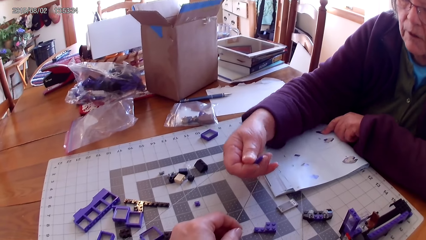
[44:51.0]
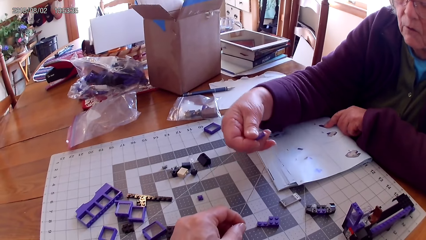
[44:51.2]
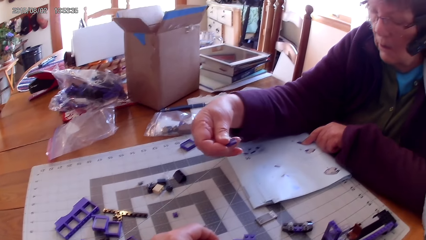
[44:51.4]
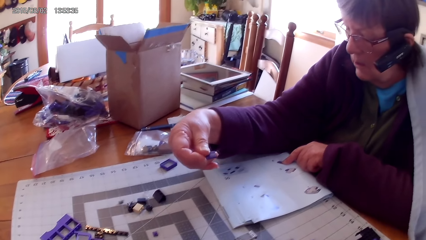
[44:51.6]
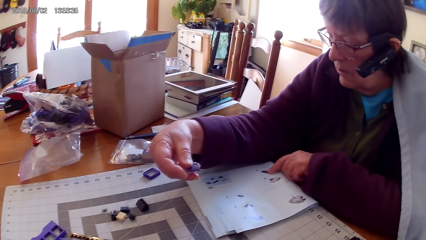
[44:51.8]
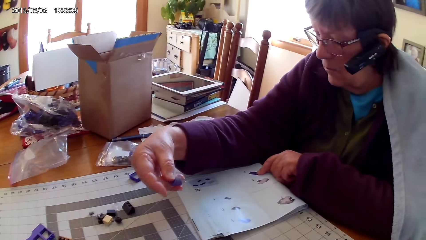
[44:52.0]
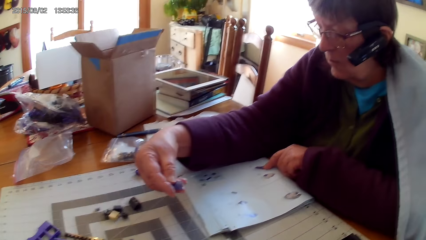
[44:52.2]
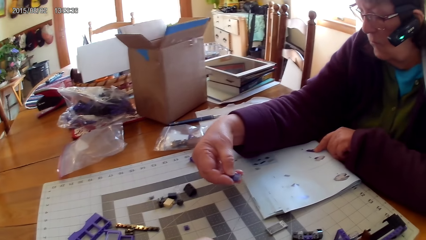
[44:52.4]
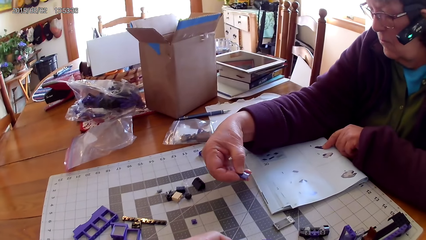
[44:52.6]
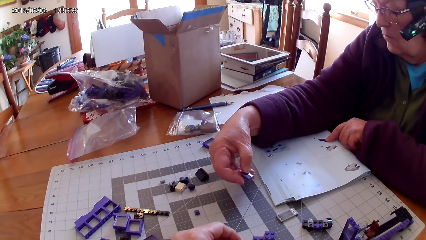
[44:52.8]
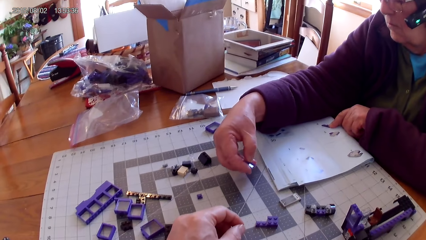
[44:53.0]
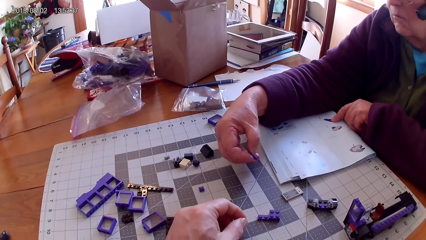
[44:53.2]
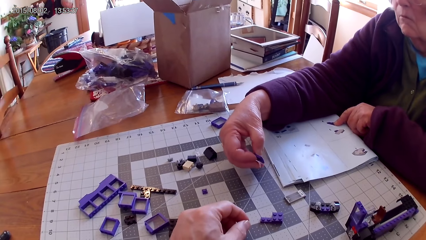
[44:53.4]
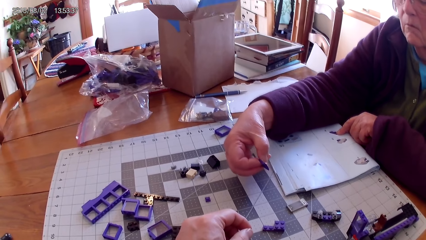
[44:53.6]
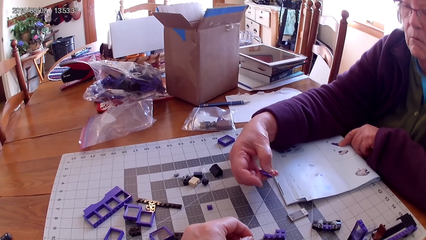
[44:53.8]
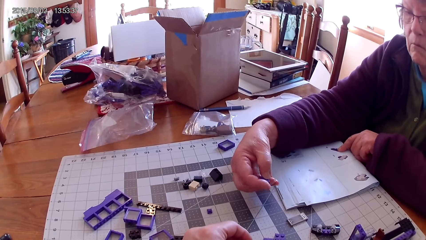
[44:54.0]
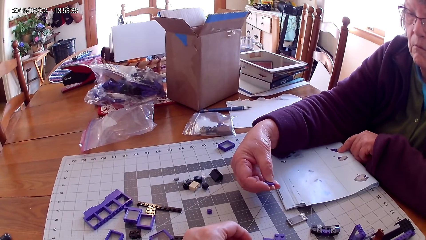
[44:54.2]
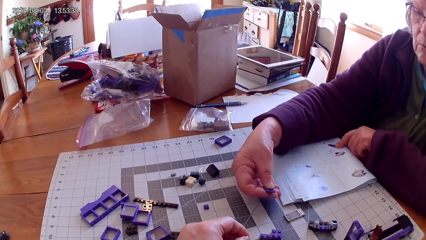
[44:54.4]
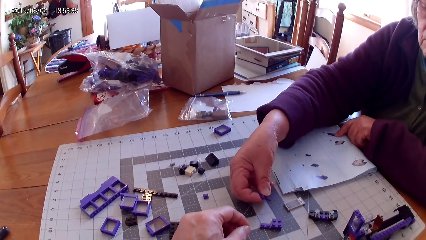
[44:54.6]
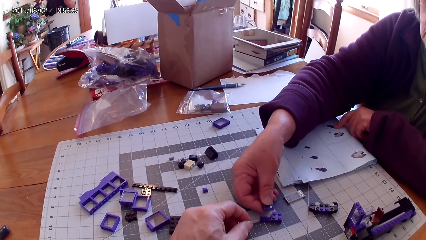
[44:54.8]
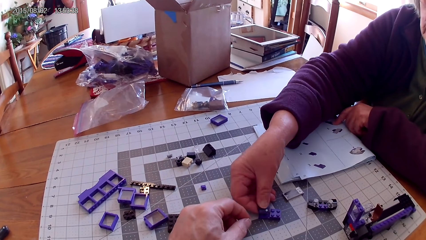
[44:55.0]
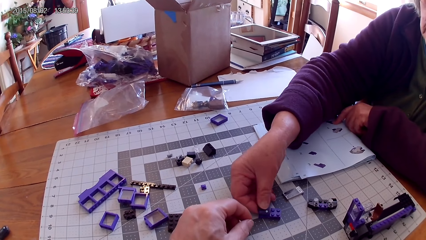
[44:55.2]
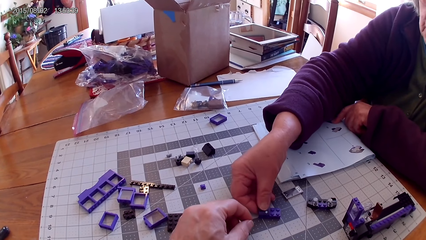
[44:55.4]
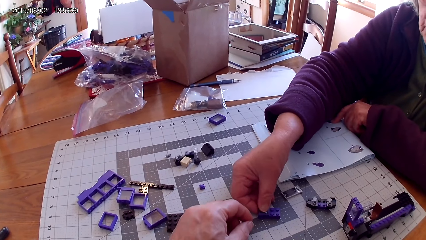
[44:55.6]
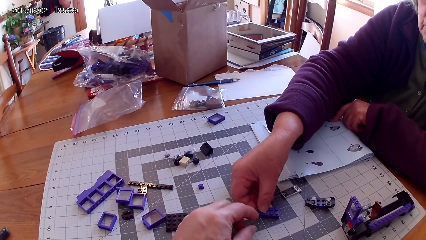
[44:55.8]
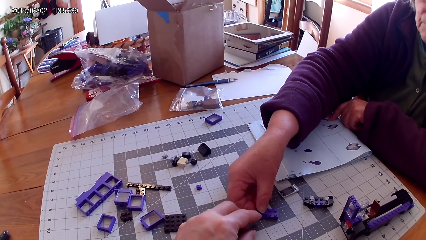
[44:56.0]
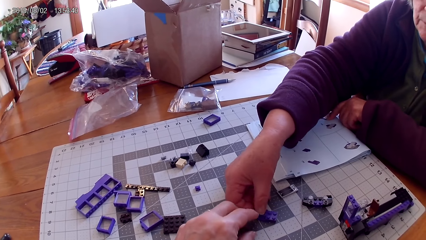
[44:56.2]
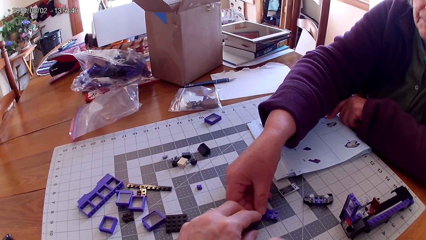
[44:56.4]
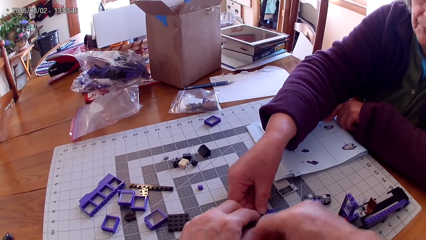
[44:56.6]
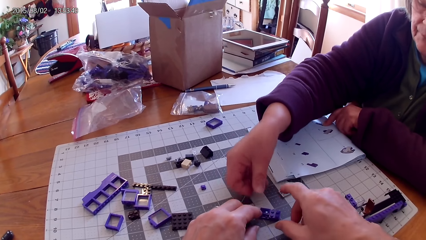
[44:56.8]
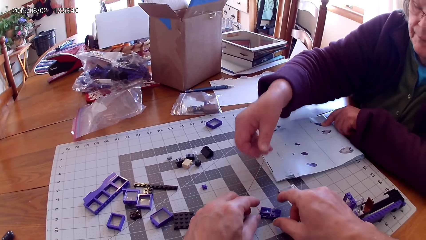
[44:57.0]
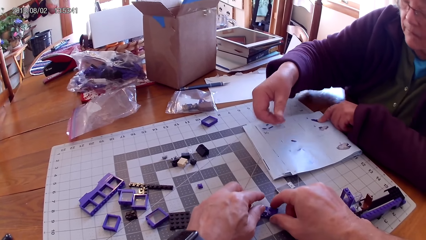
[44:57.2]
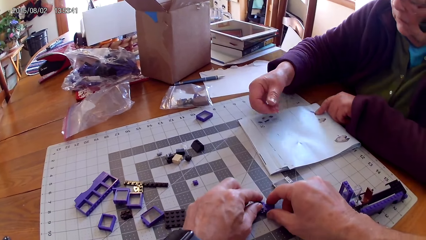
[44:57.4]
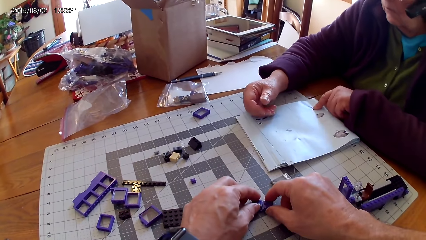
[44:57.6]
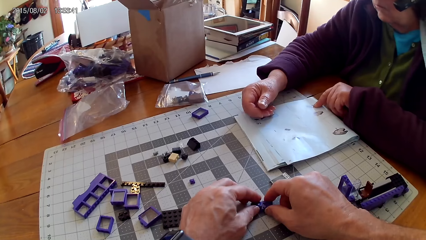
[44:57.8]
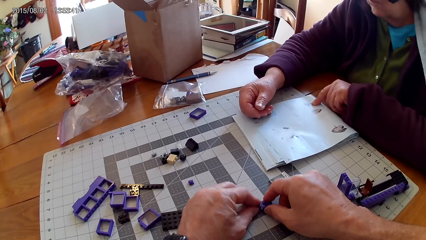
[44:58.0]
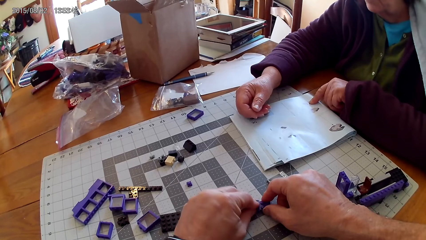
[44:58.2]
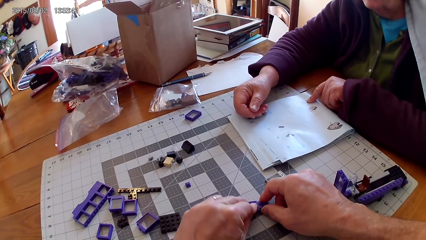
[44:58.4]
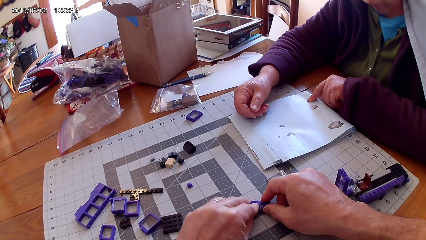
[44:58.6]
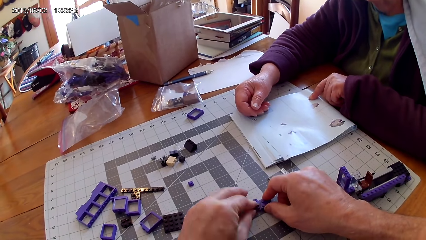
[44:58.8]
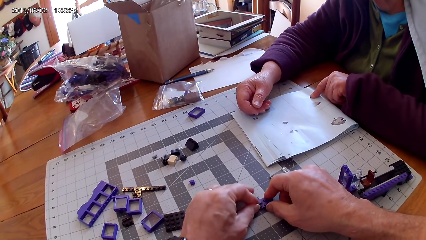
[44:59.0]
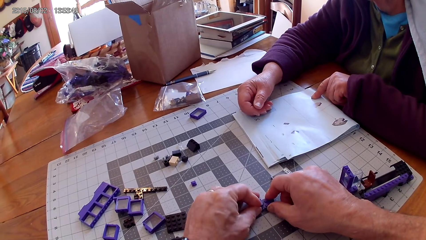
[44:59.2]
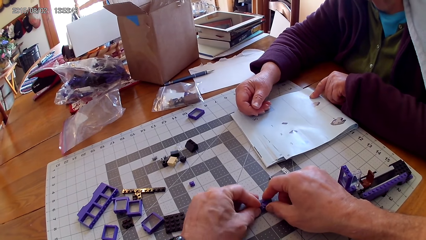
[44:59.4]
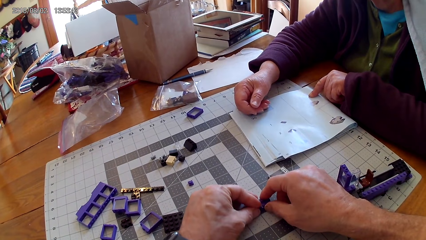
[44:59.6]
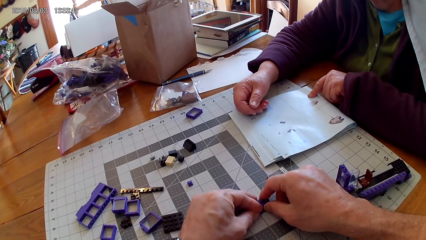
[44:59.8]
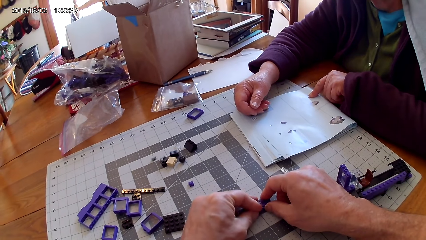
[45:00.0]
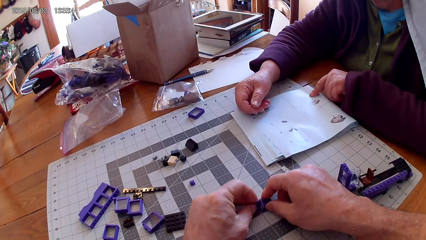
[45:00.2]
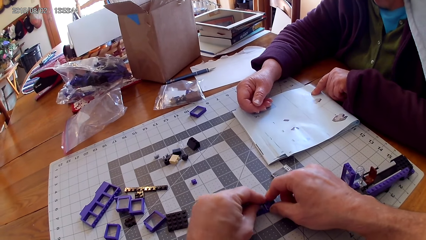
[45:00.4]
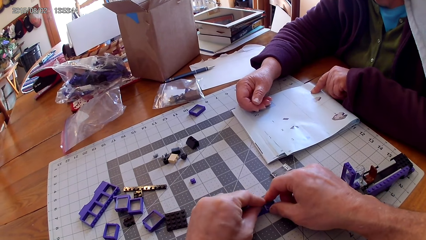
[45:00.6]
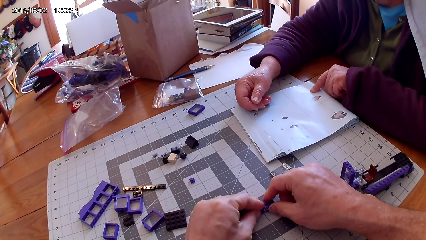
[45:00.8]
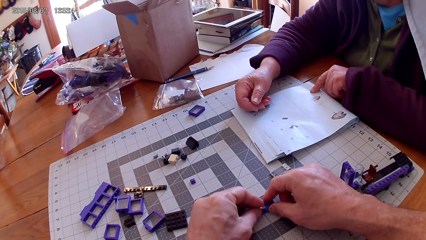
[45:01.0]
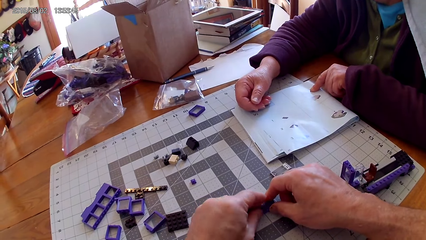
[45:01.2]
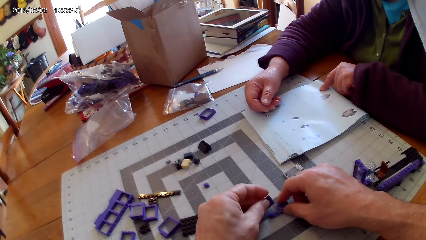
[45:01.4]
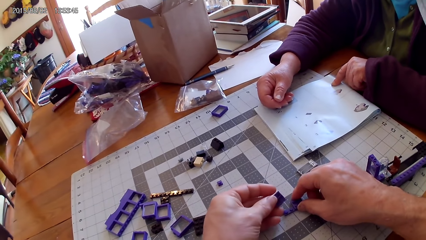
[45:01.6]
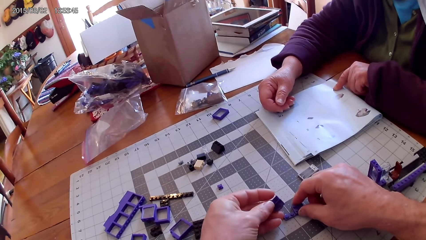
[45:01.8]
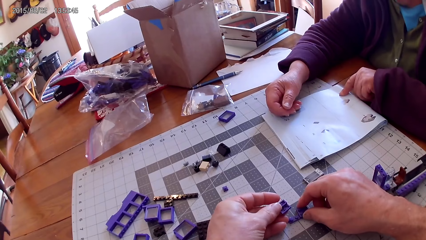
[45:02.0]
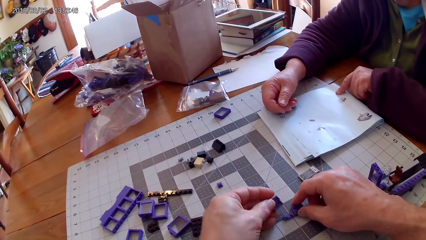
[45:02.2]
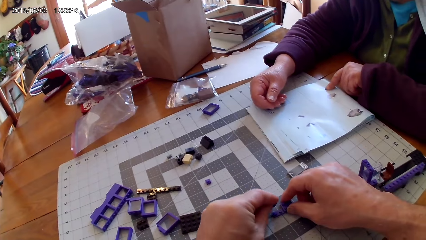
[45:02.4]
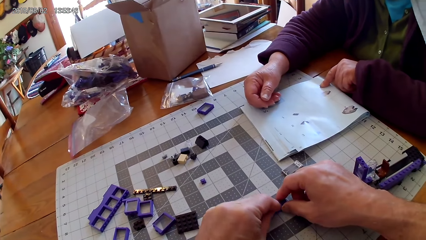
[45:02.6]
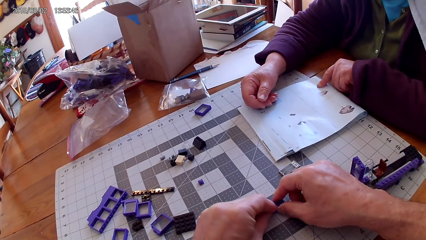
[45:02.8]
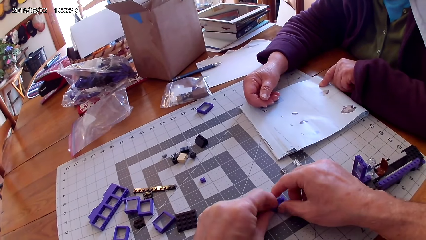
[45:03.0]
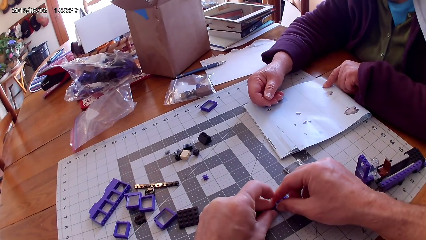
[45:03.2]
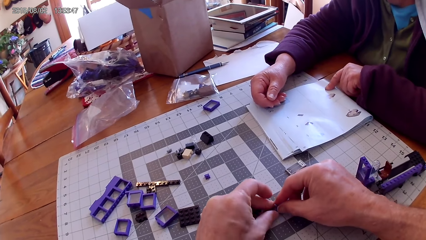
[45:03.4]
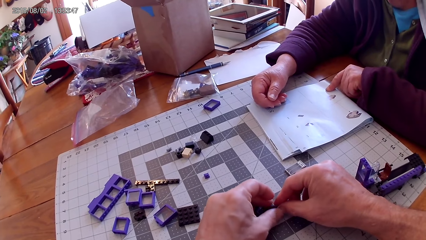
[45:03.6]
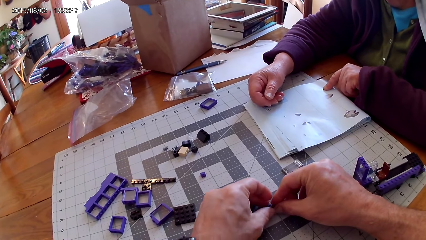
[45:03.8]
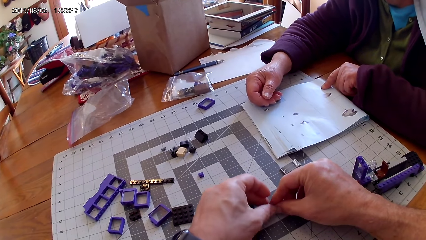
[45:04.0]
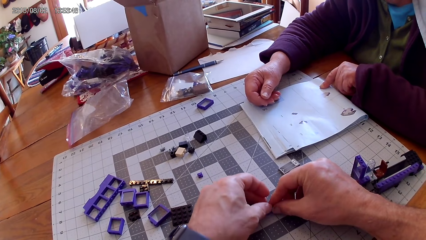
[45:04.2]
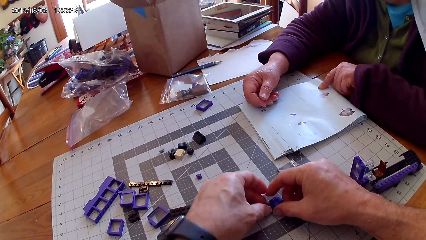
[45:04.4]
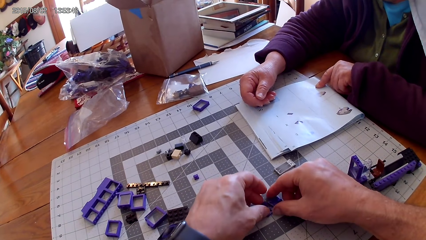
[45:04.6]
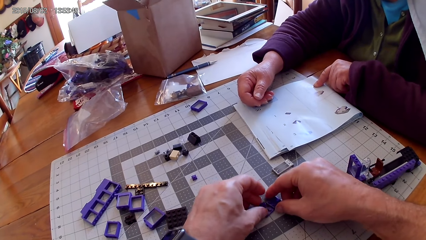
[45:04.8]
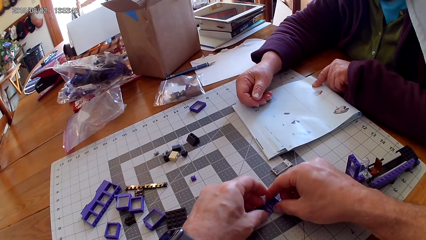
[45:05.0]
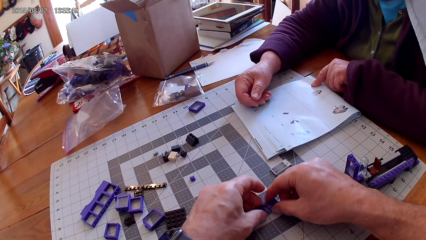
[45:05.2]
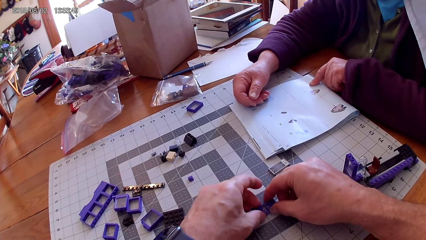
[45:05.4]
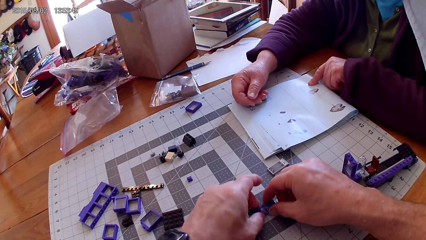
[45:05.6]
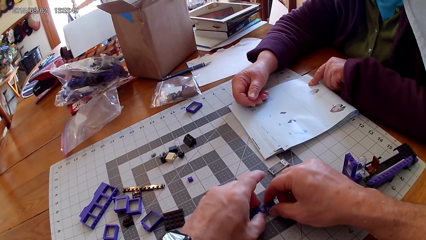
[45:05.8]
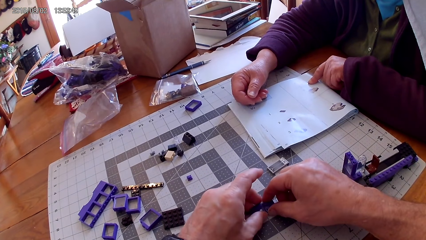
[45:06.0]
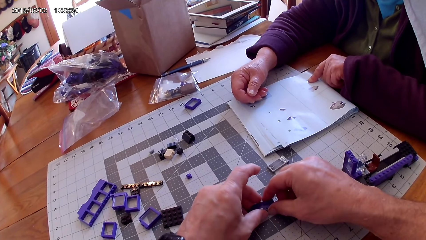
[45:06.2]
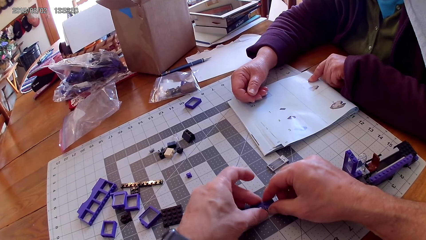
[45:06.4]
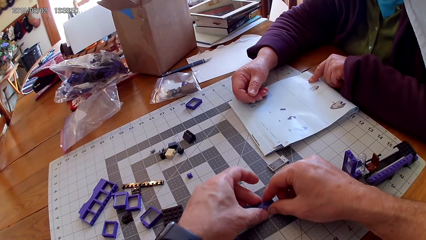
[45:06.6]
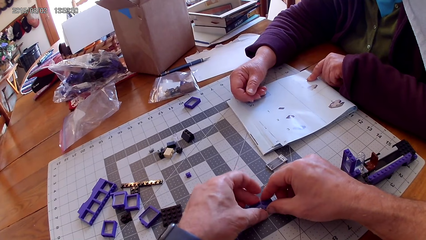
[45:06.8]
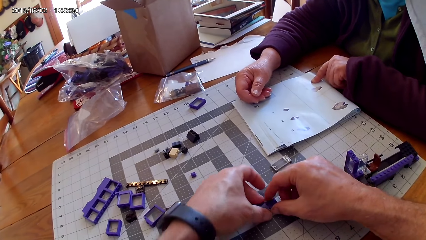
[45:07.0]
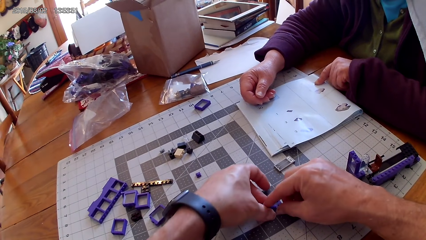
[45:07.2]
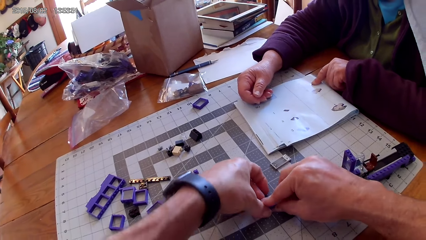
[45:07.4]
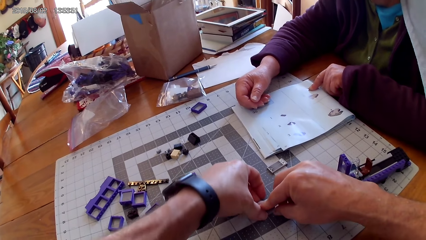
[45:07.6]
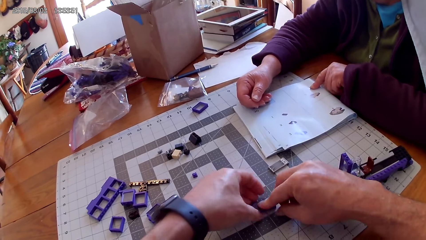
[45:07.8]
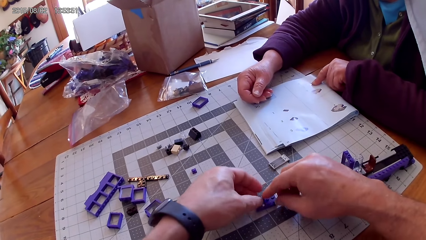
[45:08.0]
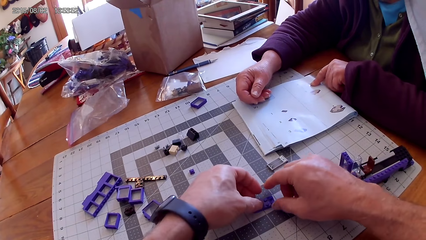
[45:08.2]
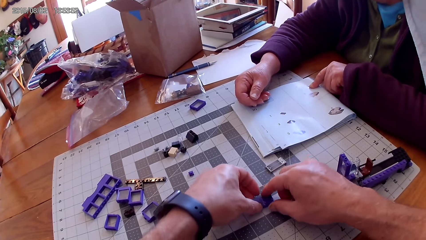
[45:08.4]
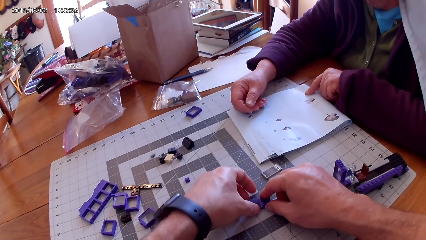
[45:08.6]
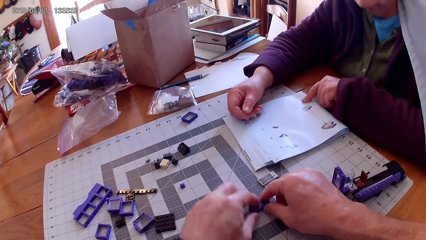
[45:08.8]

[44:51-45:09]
A lady holds a lego piece. The lady puts a plastic interlocking block on top of another plastic interlocking block on the table. The camera wearer joins the plastic interlocking blocks.
